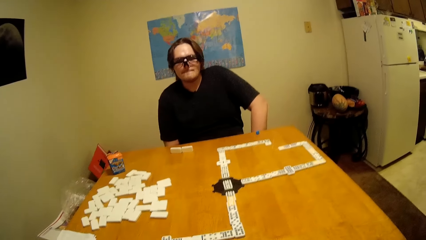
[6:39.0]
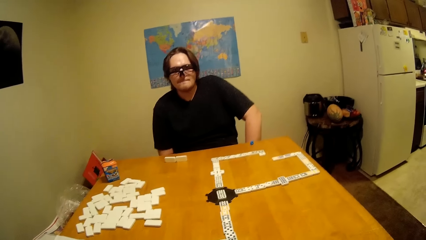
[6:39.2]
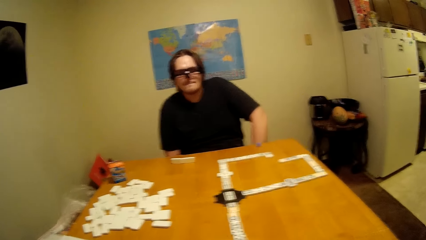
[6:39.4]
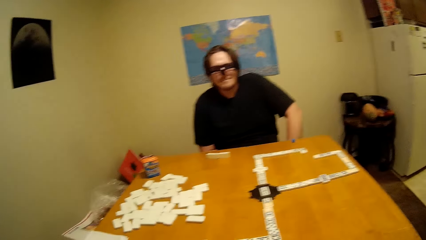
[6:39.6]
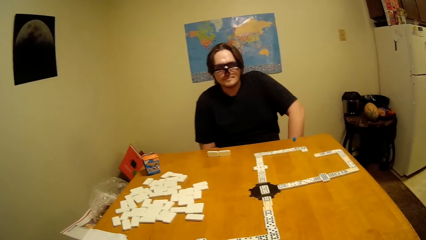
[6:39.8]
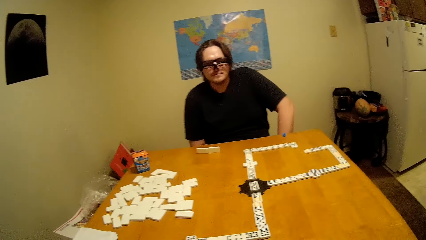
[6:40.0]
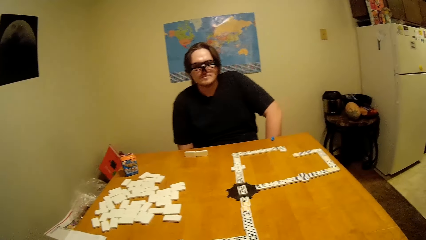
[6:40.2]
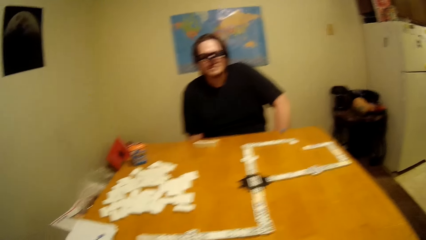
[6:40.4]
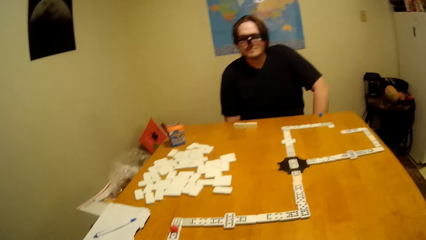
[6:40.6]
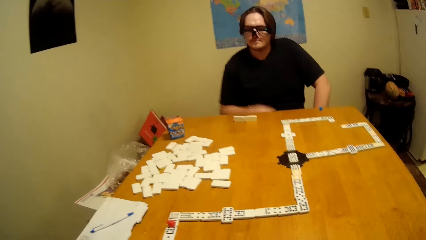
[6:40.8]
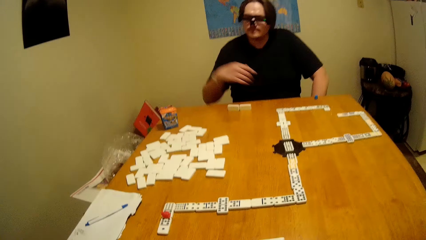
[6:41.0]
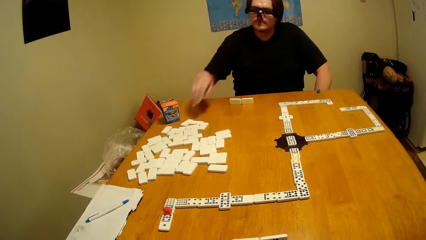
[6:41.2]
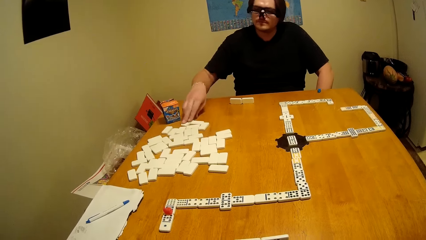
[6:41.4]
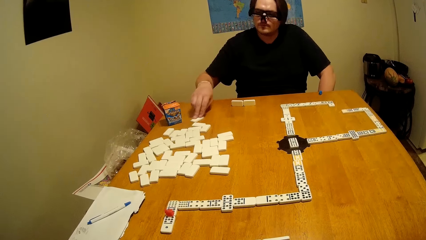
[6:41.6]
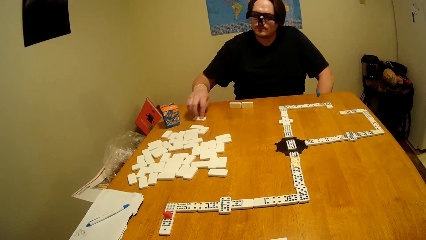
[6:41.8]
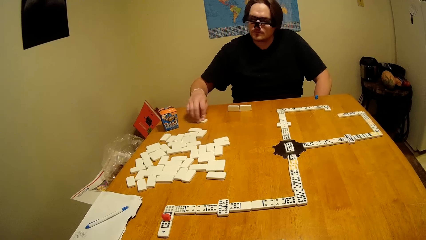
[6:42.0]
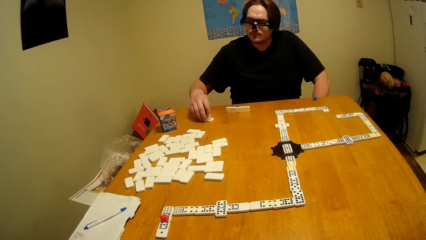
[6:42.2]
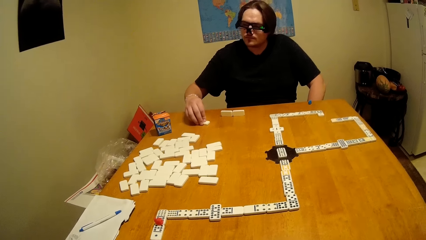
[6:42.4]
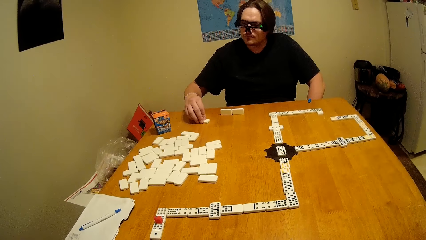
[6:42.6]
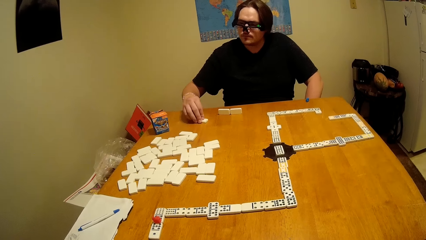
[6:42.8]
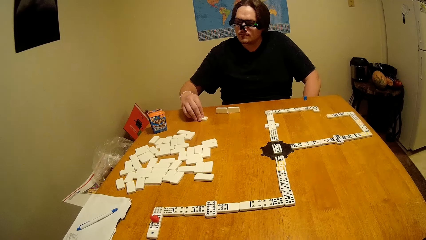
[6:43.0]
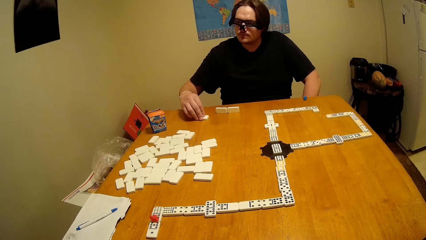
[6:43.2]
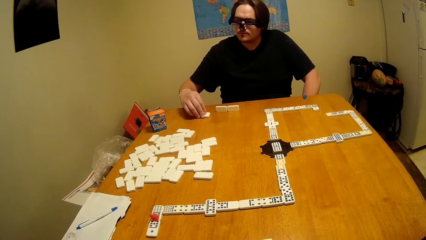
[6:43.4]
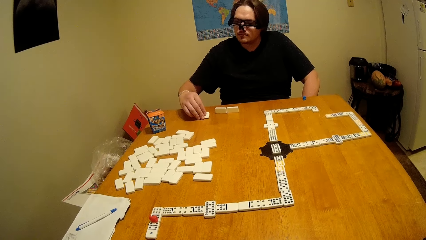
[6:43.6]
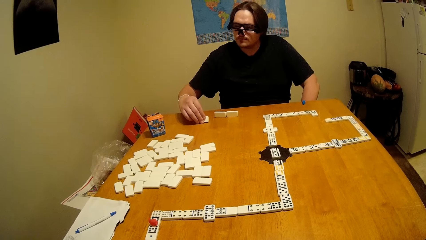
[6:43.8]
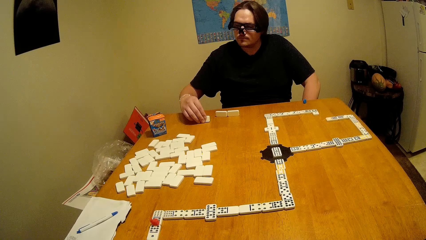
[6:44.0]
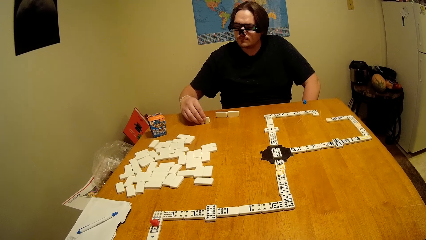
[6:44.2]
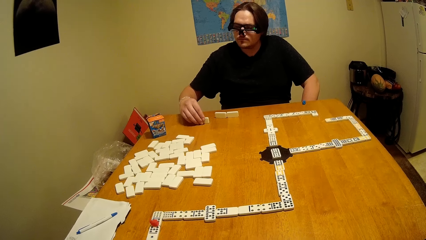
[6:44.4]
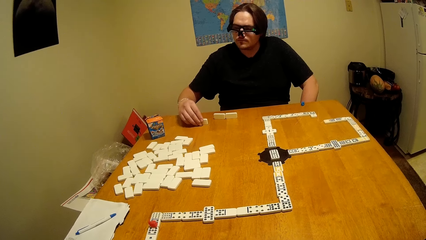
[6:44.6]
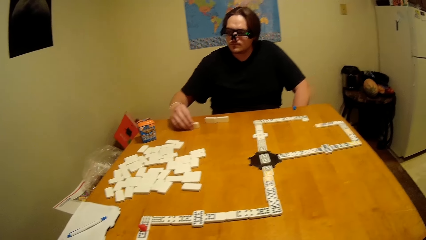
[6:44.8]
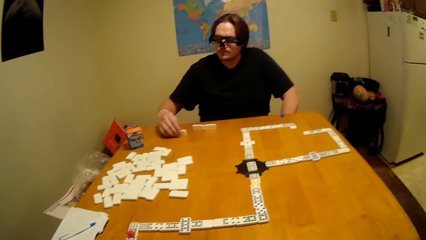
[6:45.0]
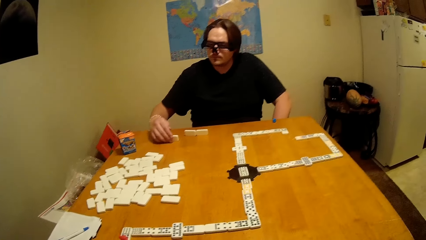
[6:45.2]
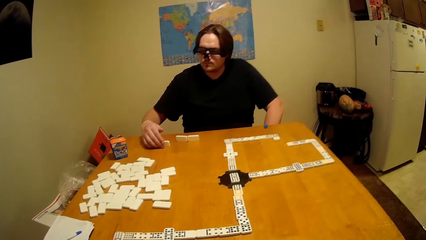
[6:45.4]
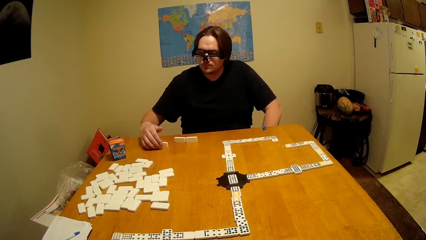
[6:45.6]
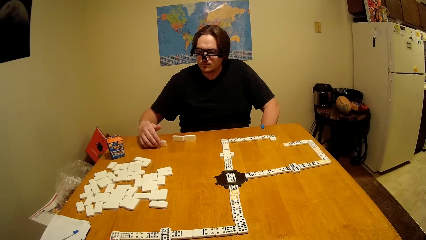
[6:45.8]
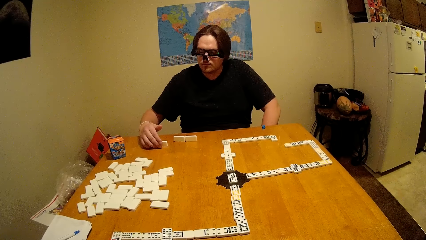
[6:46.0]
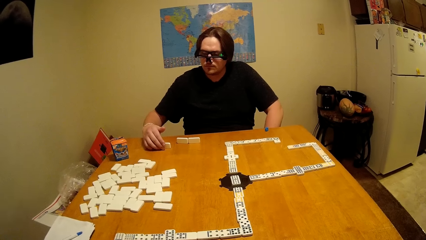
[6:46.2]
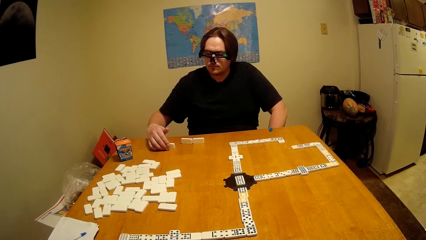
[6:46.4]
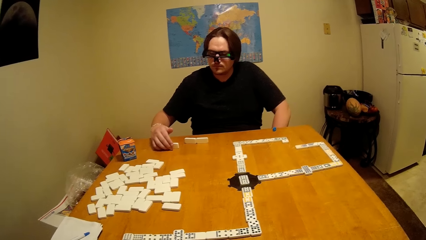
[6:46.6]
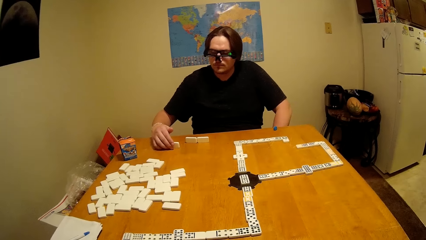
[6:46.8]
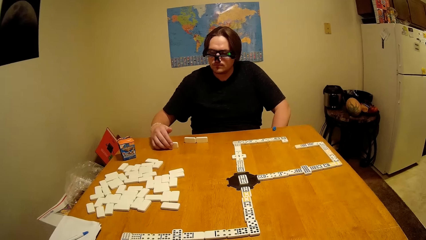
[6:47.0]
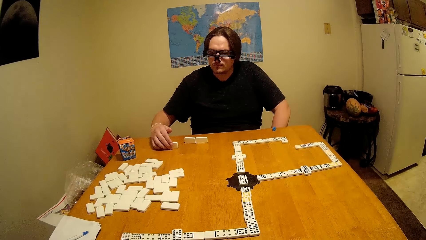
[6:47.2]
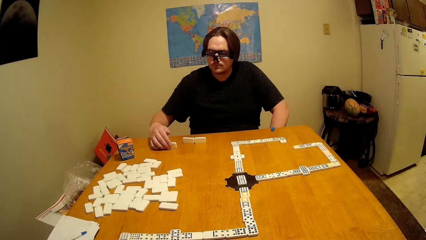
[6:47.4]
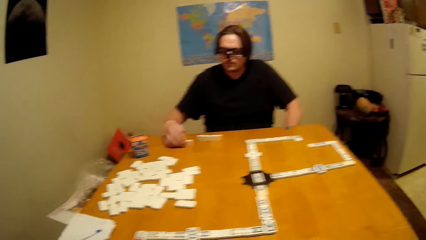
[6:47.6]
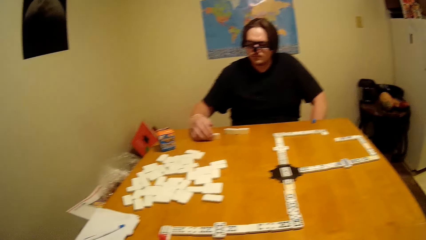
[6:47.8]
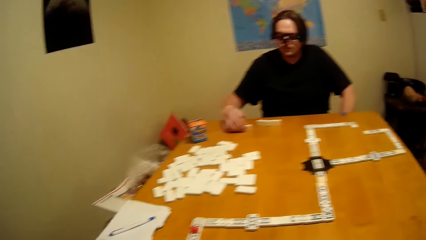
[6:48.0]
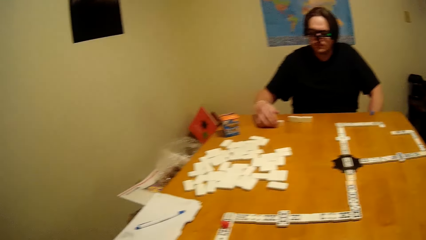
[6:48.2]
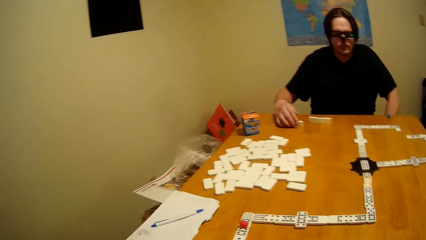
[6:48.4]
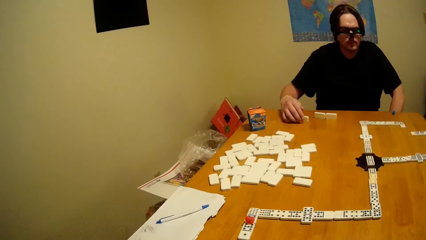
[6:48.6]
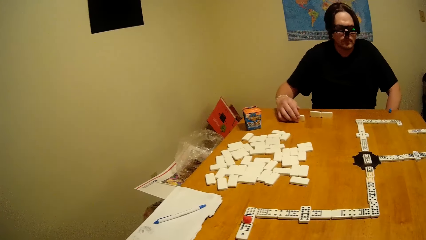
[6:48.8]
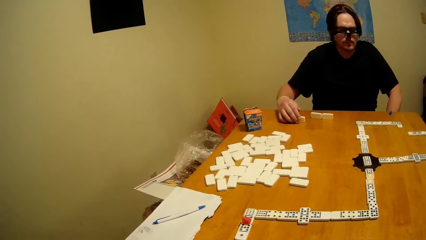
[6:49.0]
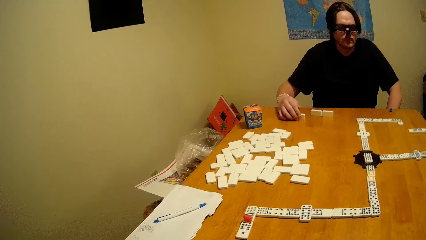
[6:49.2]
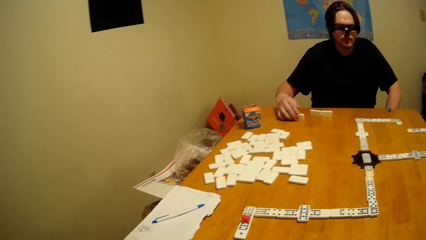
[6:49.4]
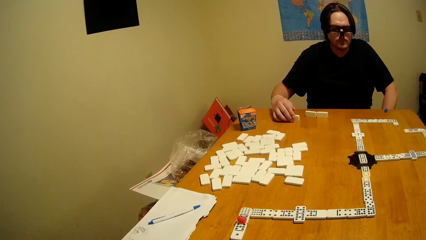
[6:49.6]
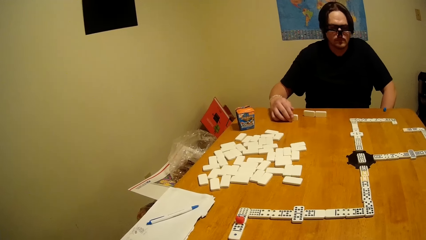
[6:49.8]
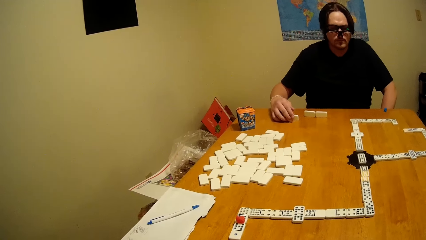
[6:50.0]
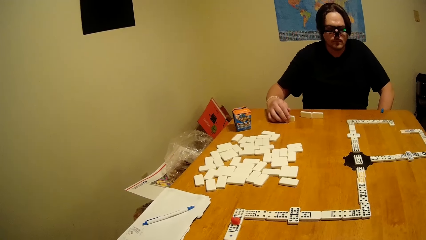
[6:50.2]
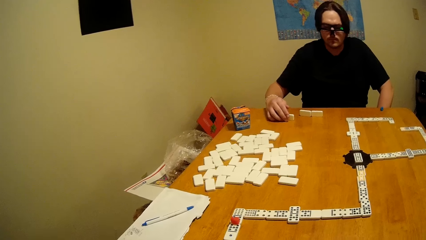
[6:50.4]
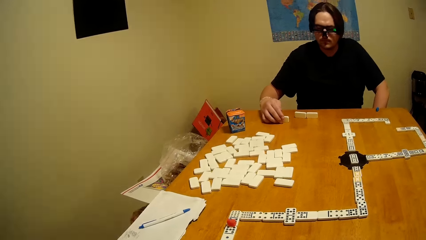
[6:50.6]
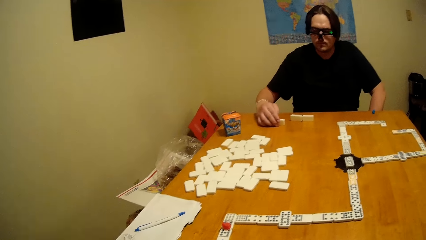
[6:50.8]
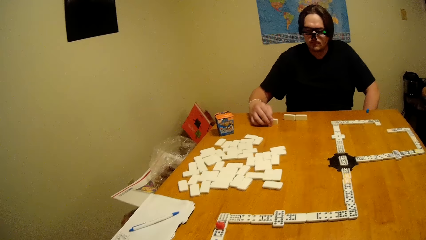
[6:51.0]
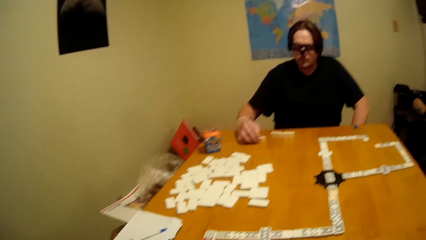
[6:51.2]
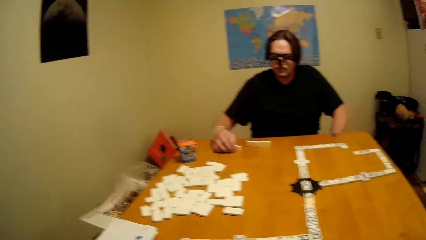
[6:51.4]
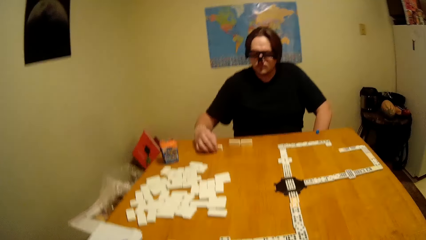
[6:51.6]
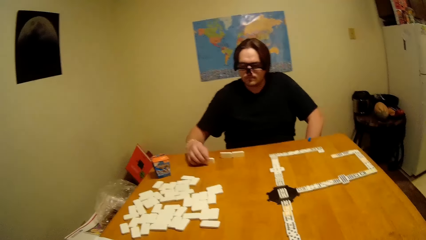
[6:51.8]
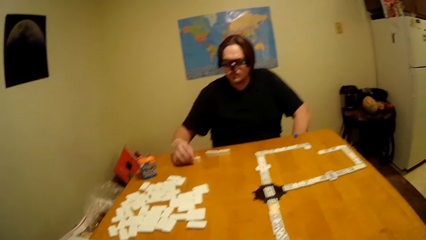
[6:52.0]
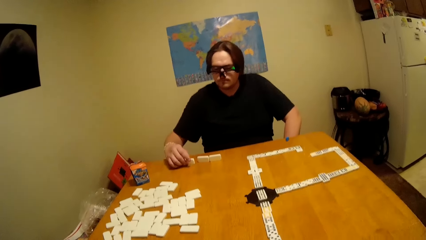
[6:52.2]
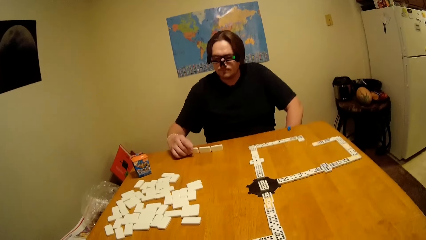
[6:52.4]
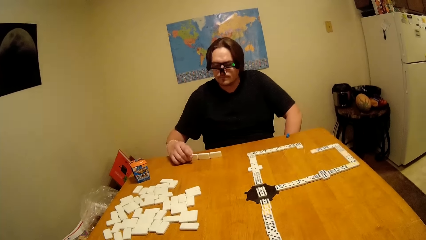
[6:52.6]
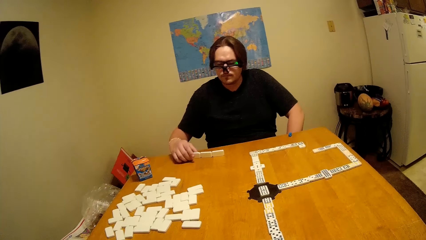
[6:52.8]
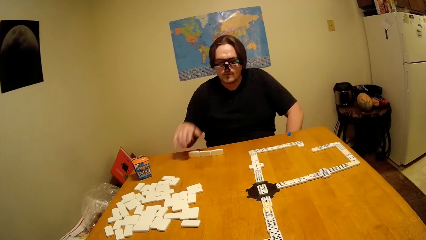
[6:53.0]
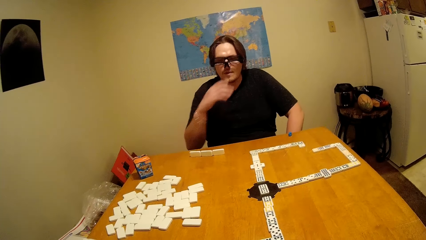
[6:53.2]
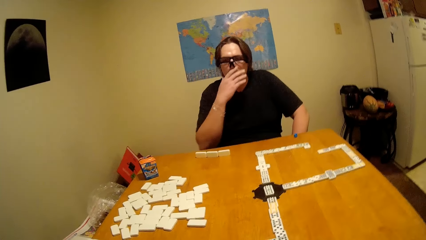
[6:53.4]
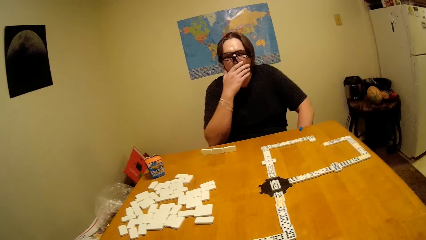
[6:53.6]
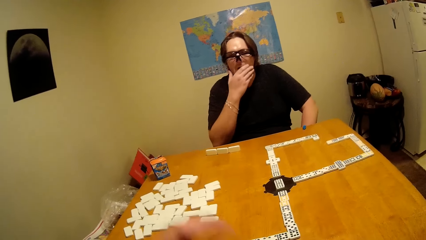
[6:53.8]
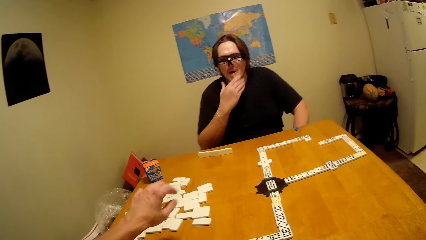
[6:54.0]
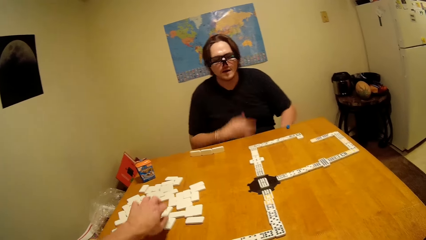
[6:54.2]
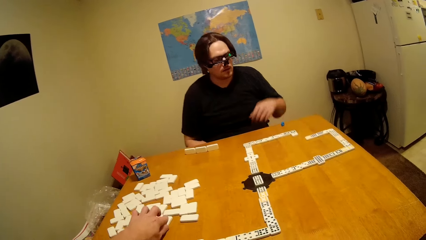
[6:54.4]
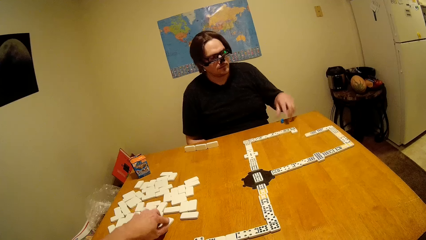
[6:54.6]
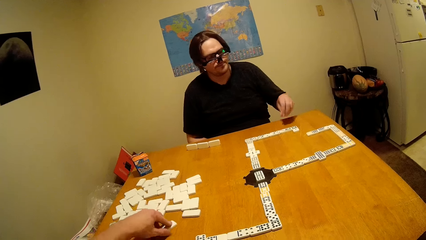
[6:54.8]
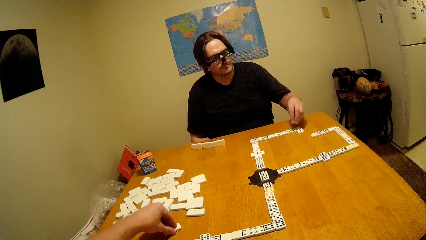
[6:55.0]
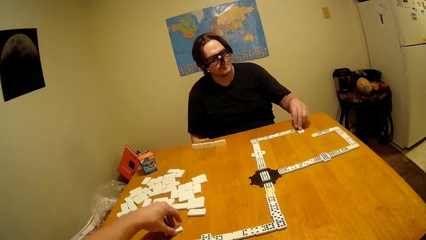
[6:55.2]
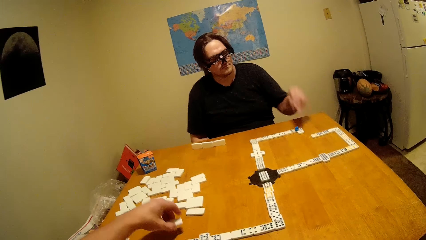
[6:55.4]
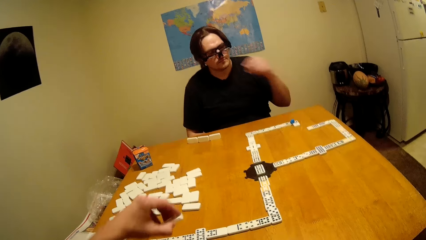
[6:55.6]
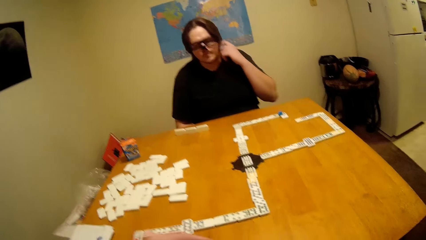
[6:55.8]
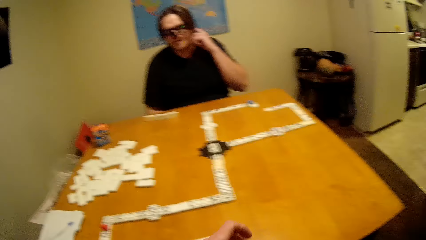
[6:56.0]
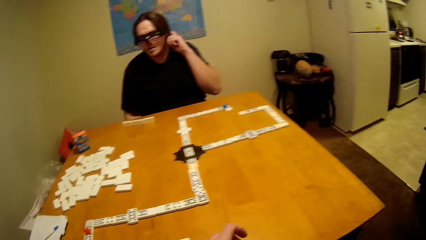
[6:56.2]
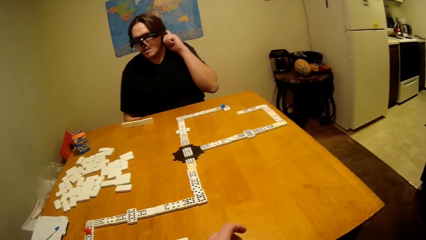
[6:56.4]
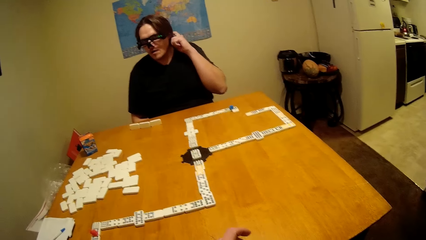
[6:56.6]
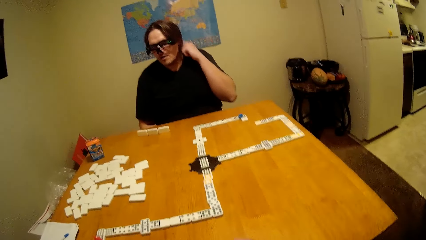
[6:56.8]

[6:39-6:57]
A man takes a dominoes piece or dice. He confirms the dice. He touches the face. He plays the dice. The camera wearer takes a dominoes piece. The man takes a dominoes piece and puts the dominoes piece down. The camera wearer puts the dominoes piece down.
